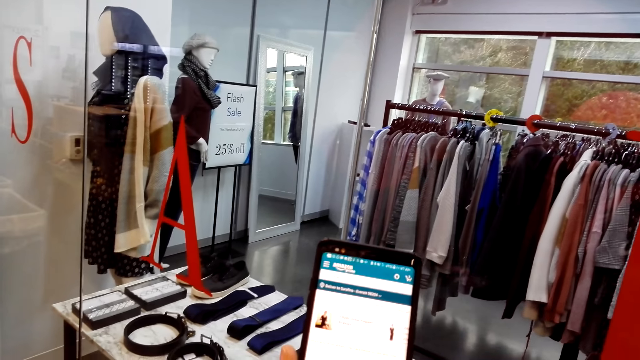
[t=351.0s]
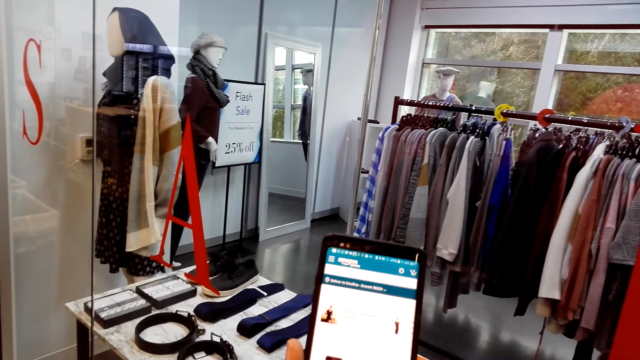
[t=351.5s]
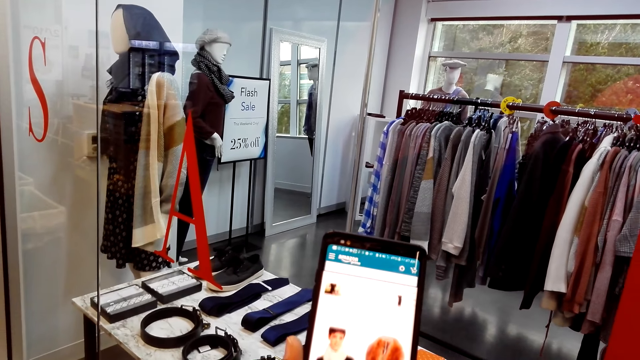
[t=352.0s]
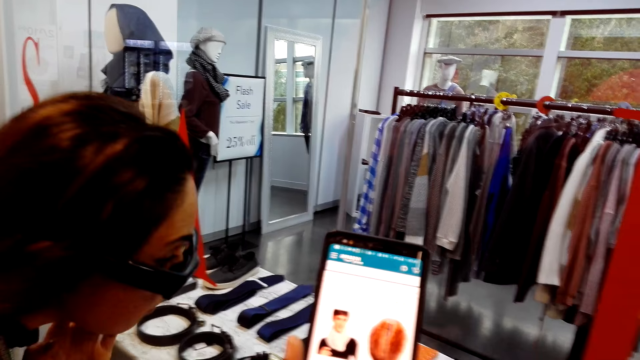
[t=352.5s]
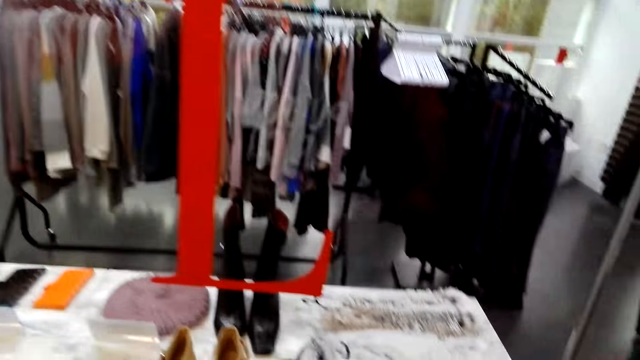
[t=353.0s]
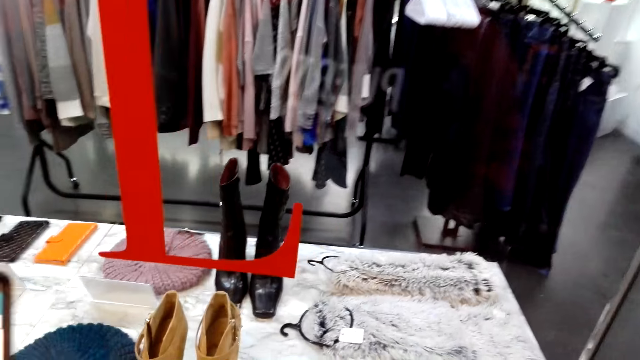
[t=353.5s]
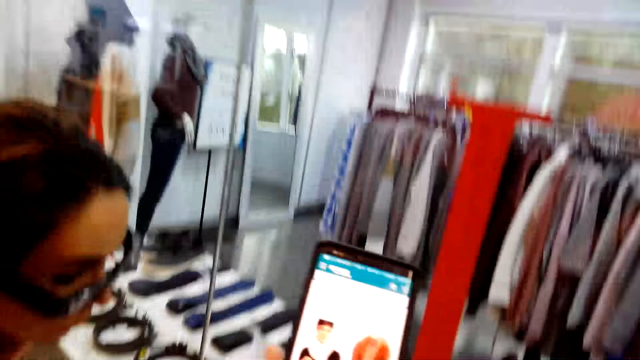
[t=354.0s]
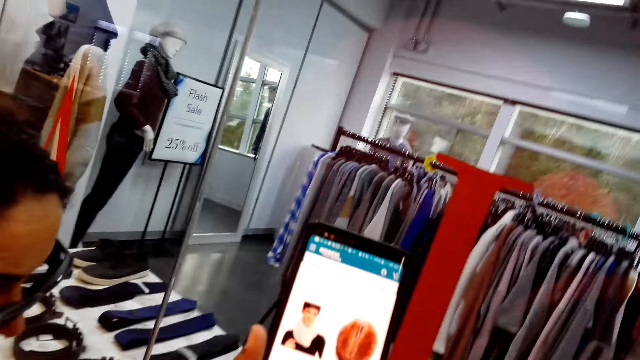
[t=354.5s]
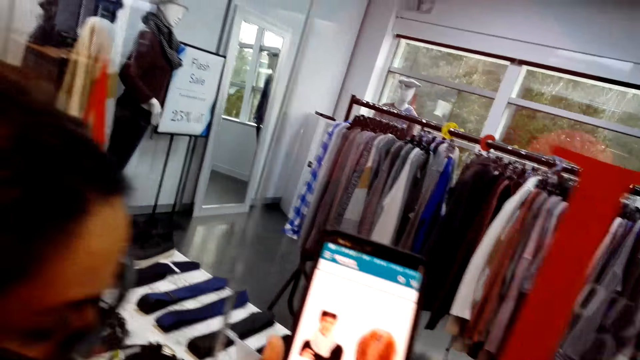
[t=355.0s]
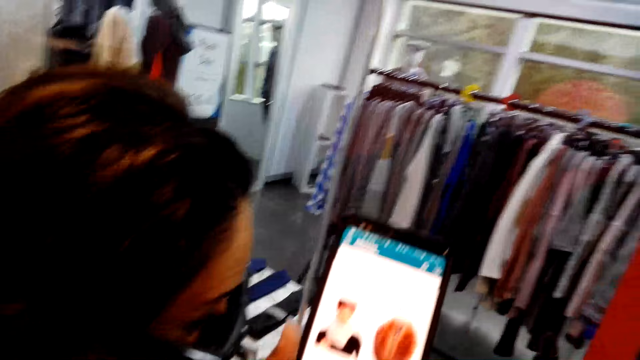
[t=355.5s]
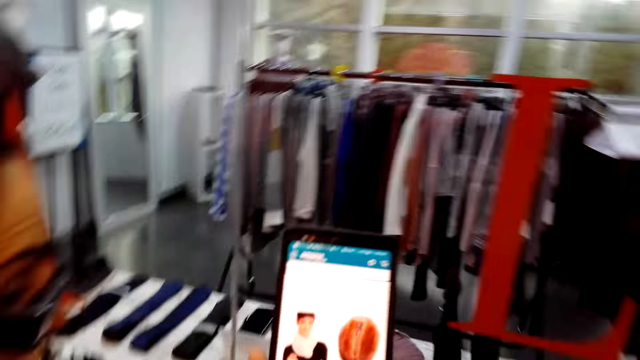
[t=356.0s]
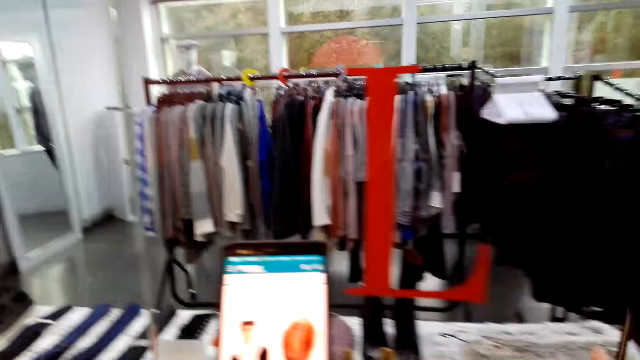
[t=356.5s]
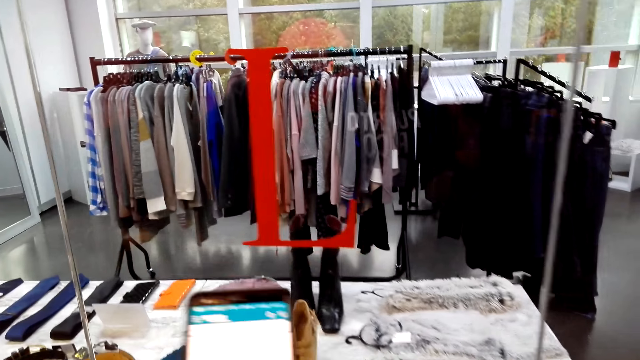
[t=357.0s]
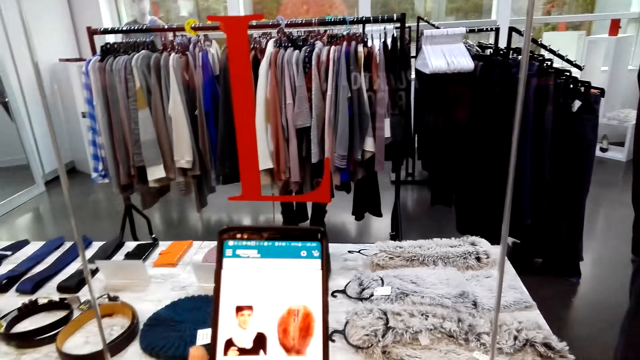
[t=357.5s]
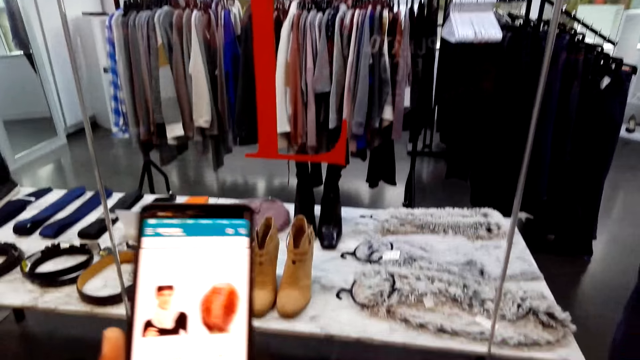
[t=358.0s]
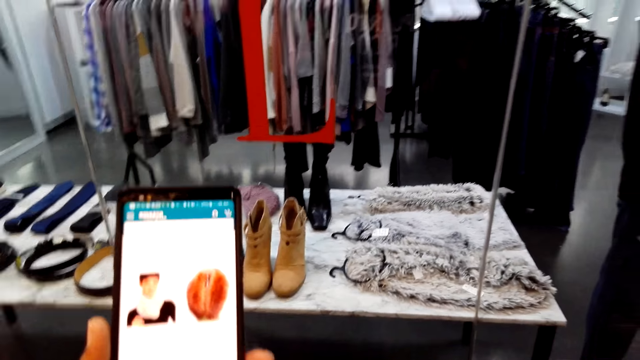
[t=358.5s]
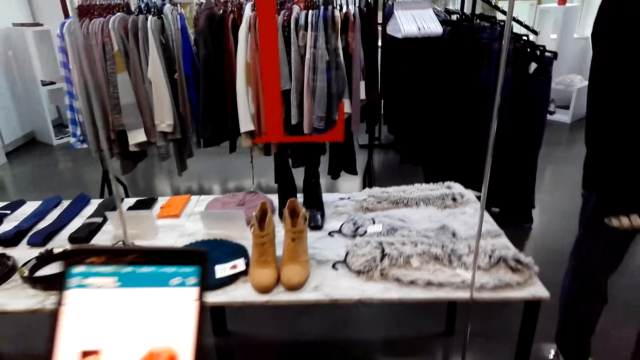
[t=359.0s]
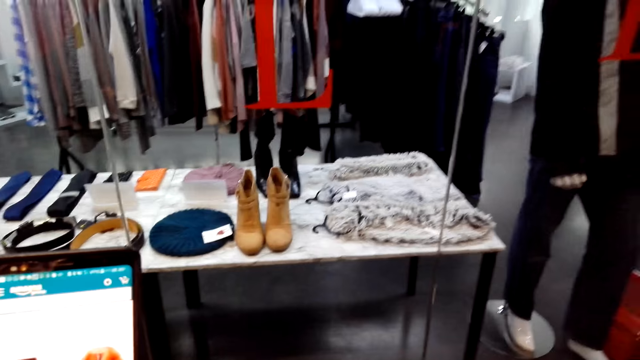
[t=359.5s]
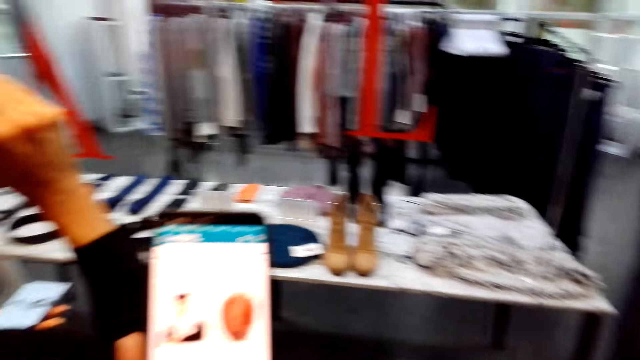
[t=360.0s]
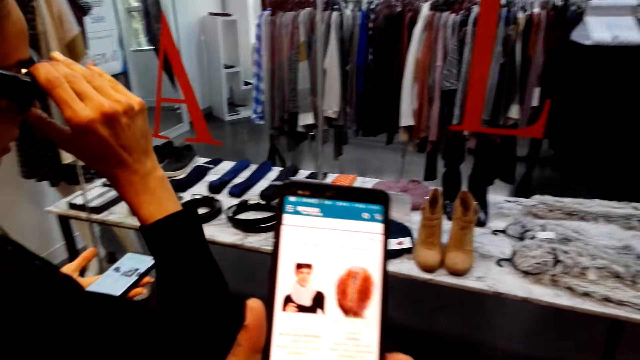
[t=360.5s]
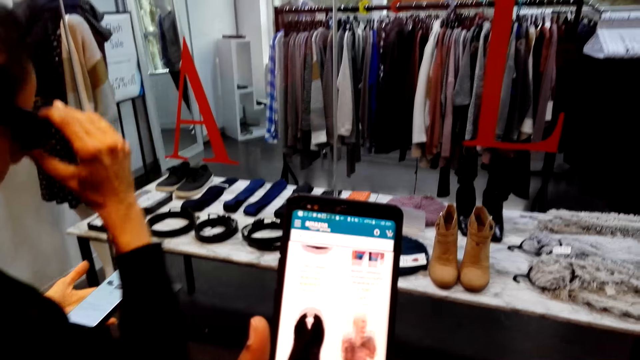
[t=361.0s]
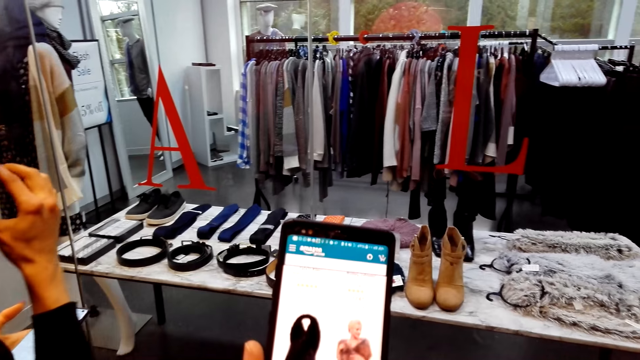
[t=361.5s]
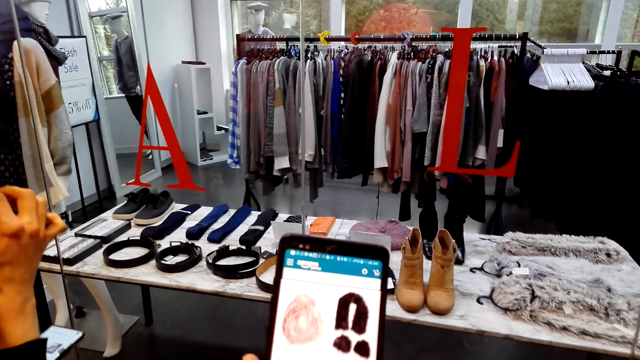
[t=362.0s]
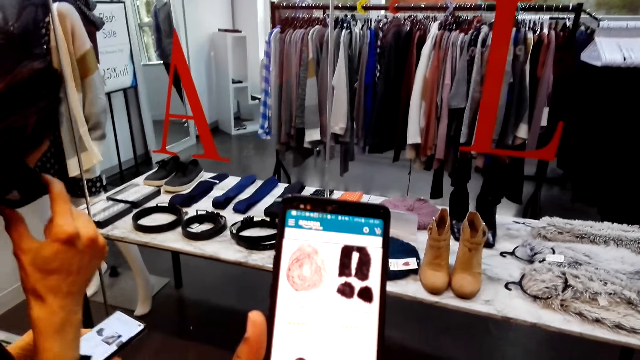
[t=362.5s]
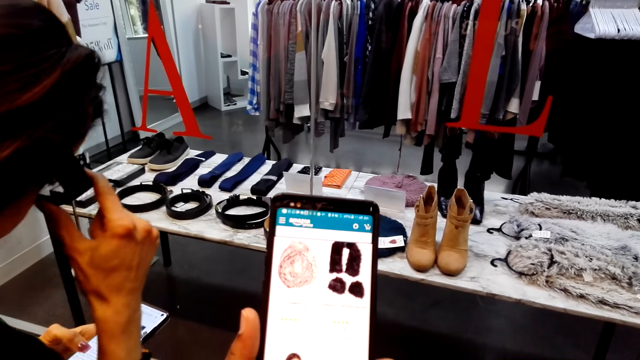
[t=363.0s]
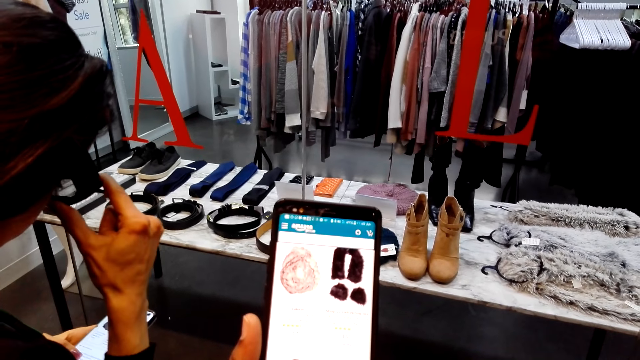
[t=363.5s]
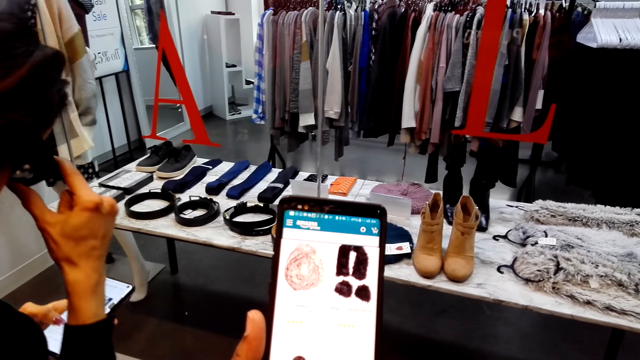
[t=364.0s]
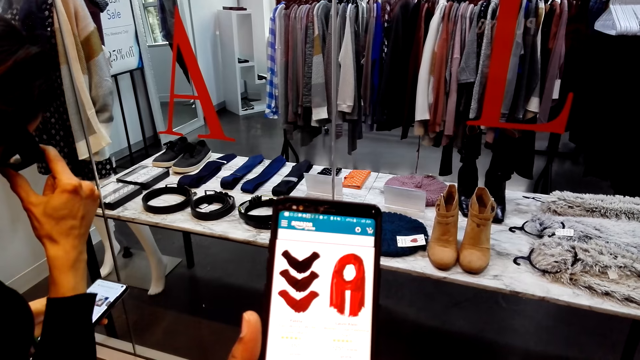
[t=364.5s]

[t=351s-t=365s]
The camera wearer leans forward. A woman stands in a store. The camera wearer looks through the glass. They look at a phone and hold the phone in the store. The woman looks at the phone. The camera wearer shows the woman the phone. They look at the phone. The woman holds her sunglasses with the right hand and stands in the store. The camera wearer swipes the phone's screen with a stylus pen in the store.

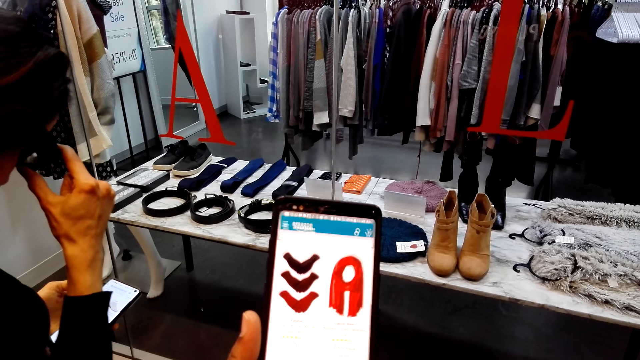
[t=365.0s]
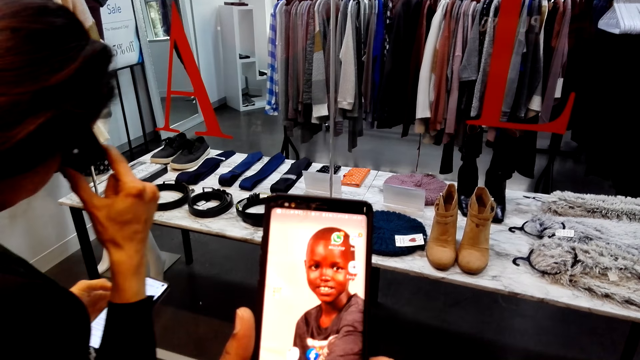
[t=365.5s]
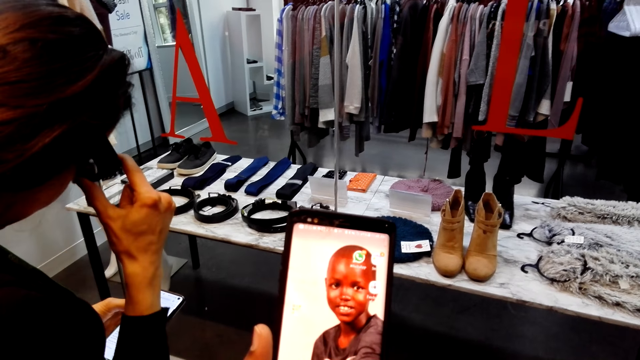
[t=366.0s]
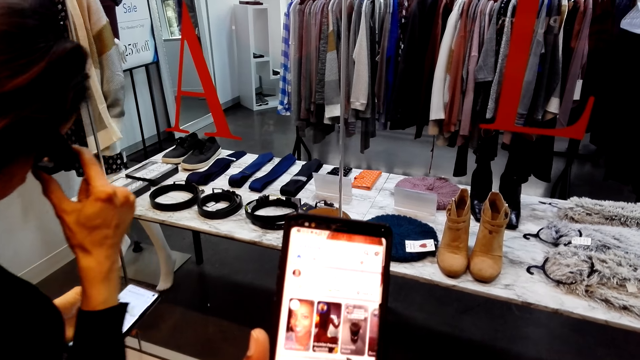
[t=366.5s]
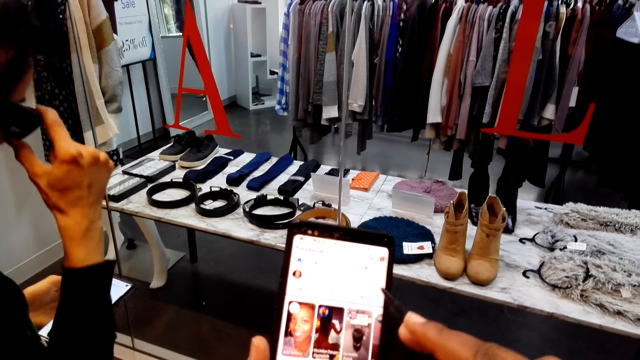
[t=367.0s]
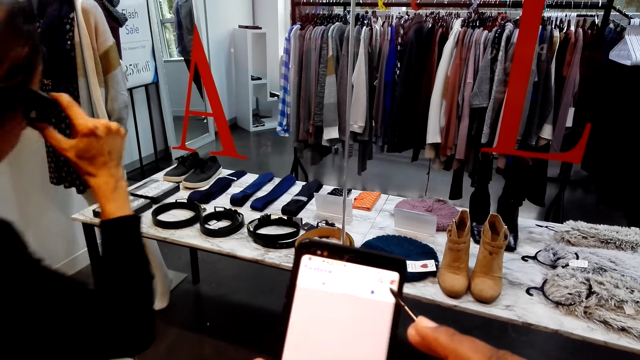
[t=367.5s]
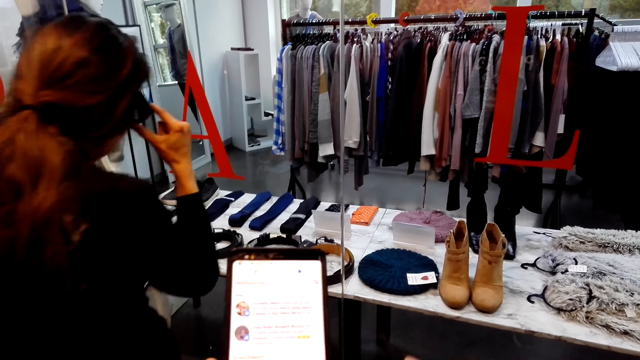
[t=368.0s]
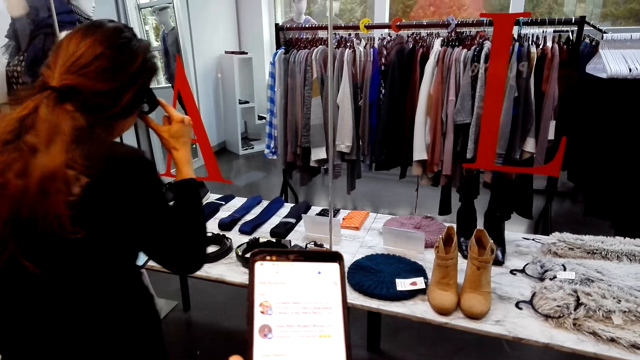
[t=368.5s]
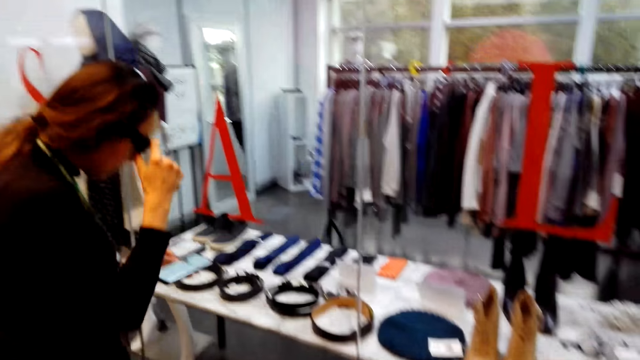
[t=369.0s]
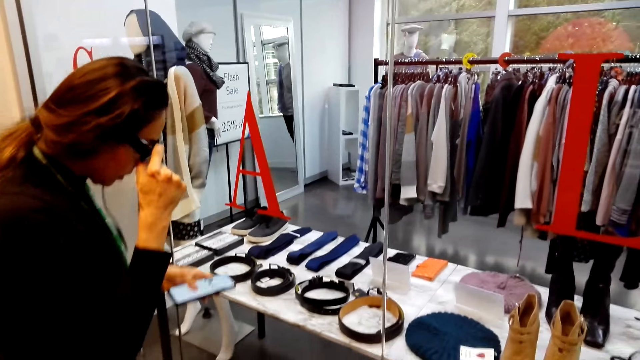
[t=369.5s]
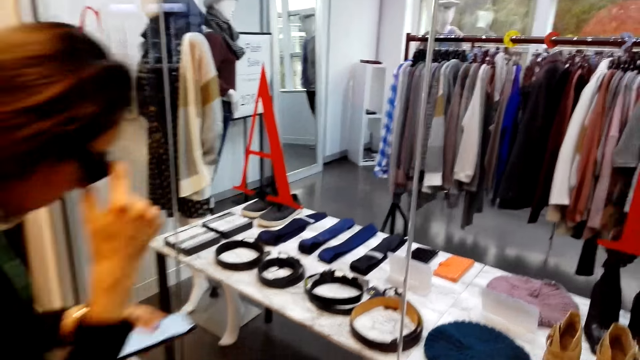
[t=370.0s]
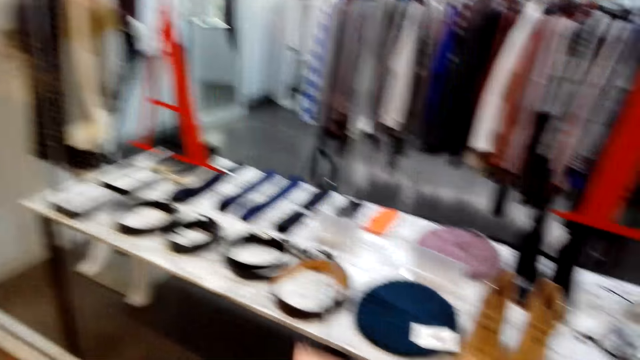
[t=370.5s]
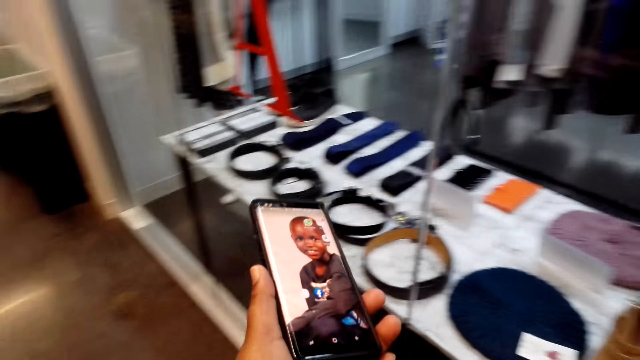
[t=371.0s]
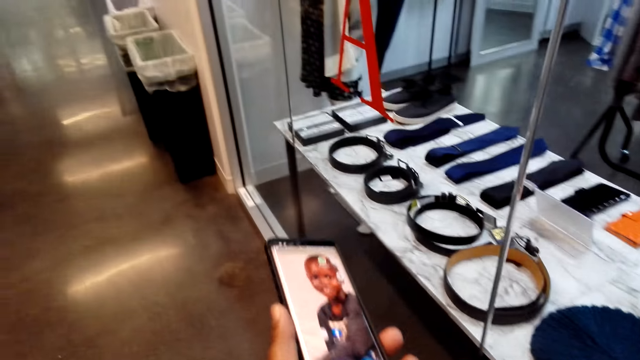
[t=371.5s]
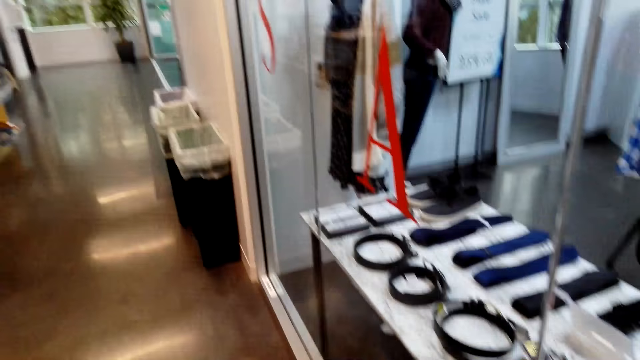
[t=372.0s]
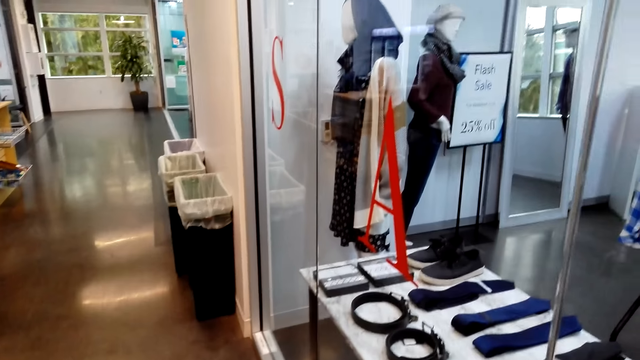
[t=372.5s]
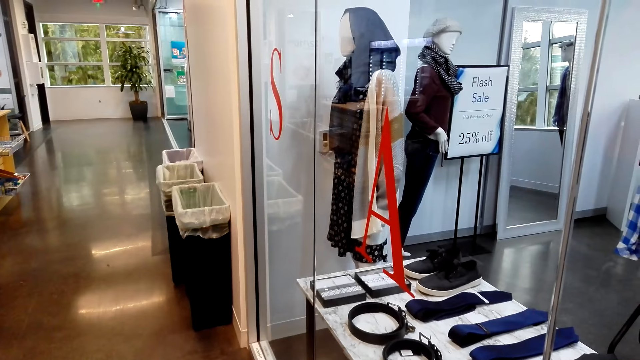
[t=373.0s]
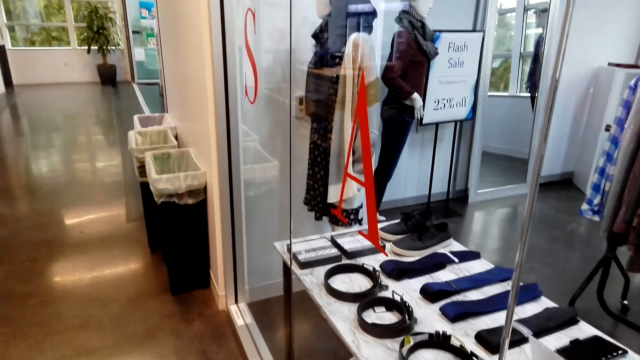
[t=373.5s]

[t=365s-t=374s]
The camera wearer scrolls a phone with a stylus pen. A woman holds glasses with the right hand. The woman moves near the glass in the store. The camera wearer holds the phone in the store and moves near the glass. The woman holds the glasses with the right hand and swipes on her phone's screen. The camera wearer holds the phone up in the store. They look aside.
